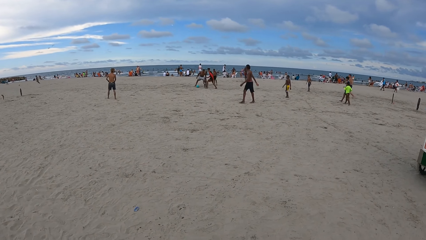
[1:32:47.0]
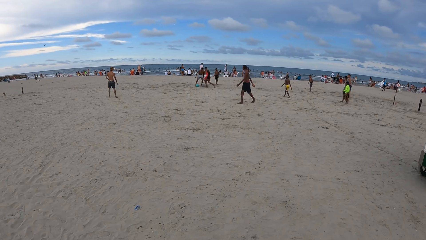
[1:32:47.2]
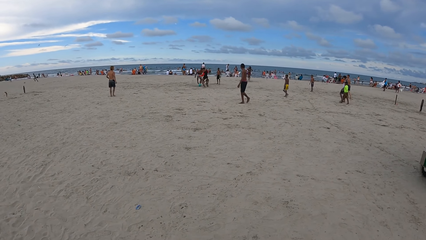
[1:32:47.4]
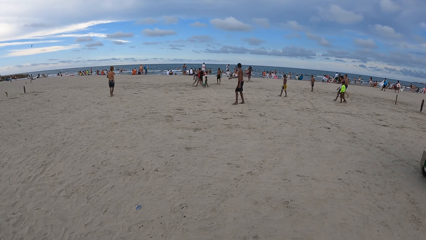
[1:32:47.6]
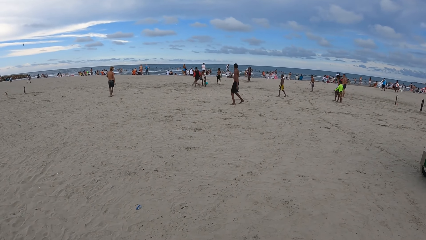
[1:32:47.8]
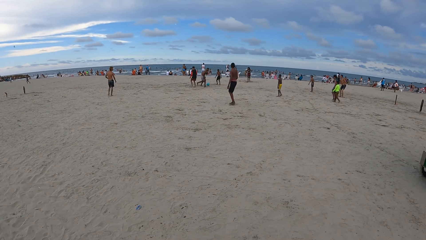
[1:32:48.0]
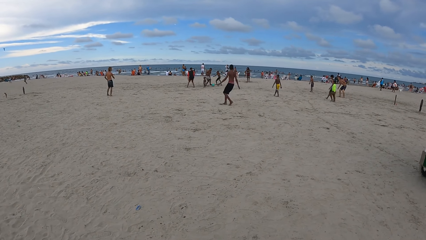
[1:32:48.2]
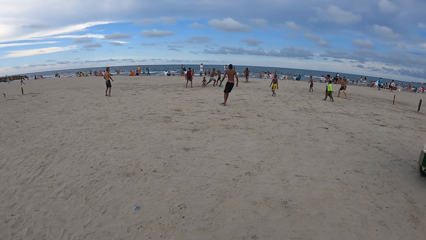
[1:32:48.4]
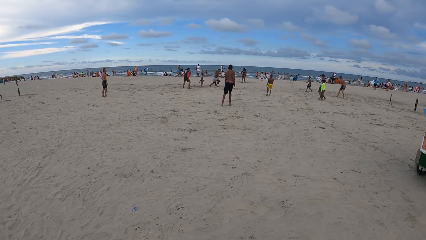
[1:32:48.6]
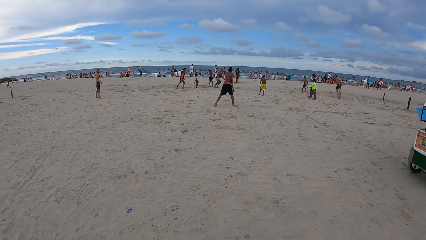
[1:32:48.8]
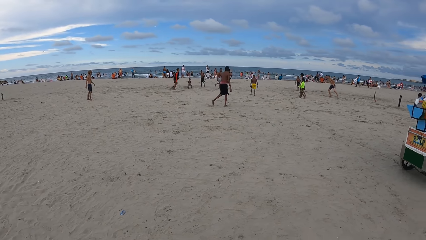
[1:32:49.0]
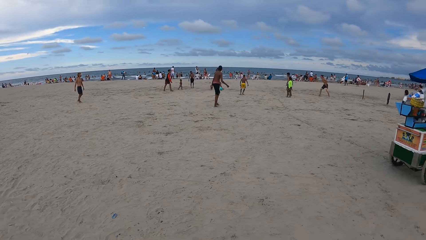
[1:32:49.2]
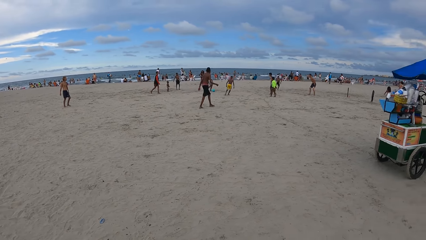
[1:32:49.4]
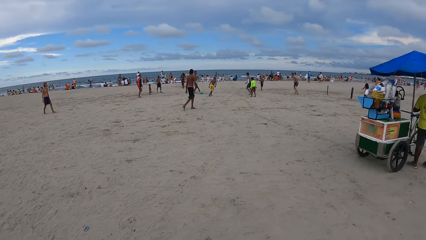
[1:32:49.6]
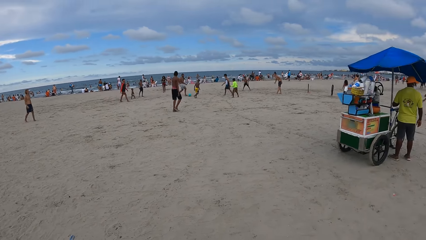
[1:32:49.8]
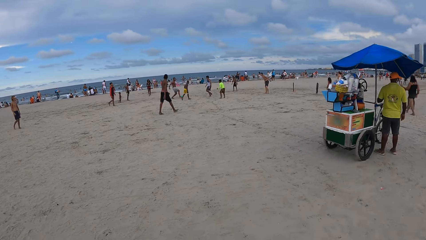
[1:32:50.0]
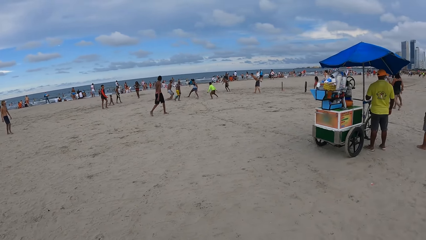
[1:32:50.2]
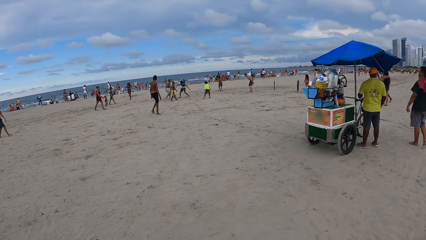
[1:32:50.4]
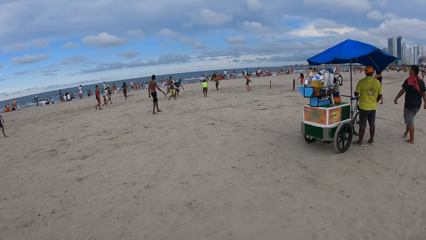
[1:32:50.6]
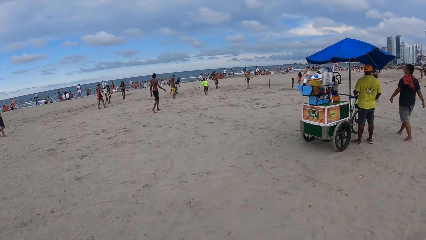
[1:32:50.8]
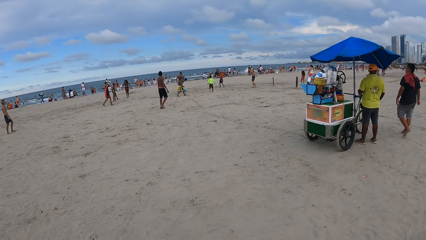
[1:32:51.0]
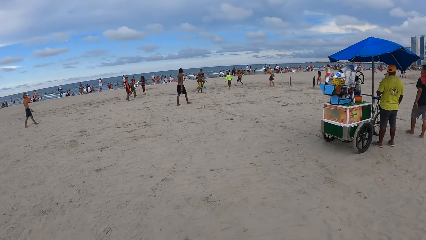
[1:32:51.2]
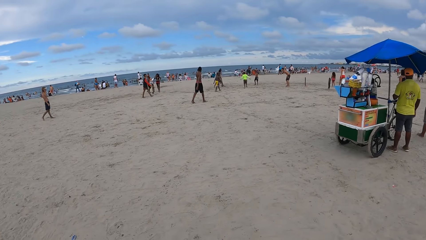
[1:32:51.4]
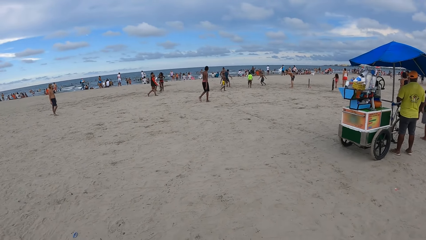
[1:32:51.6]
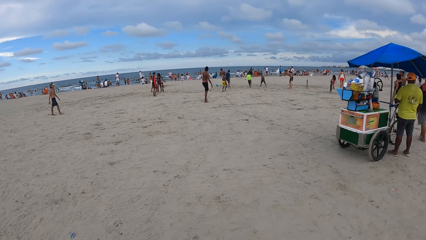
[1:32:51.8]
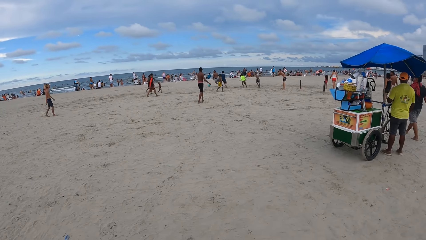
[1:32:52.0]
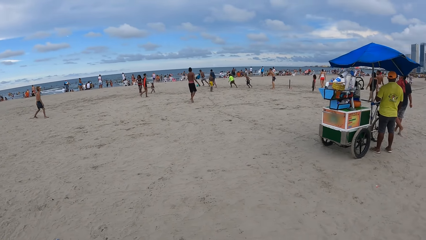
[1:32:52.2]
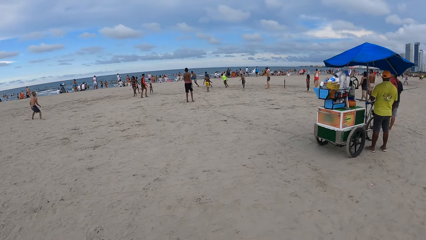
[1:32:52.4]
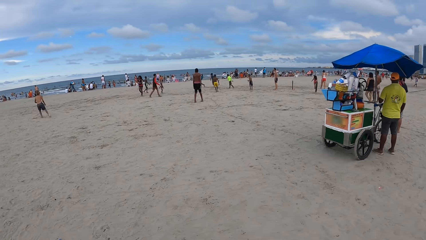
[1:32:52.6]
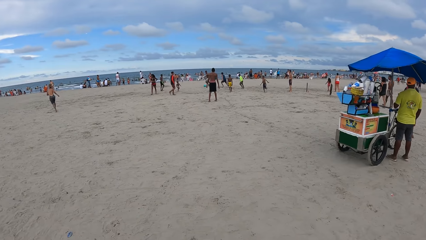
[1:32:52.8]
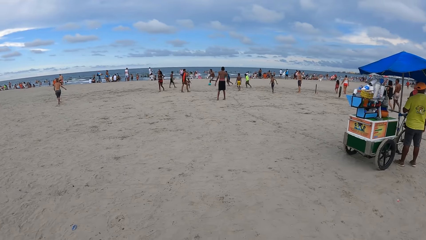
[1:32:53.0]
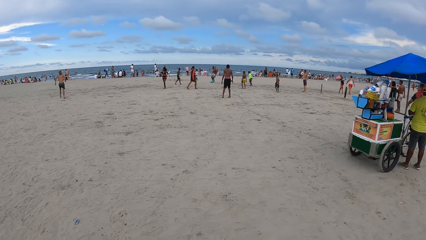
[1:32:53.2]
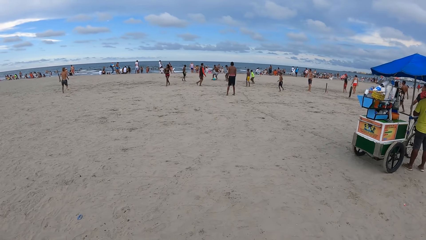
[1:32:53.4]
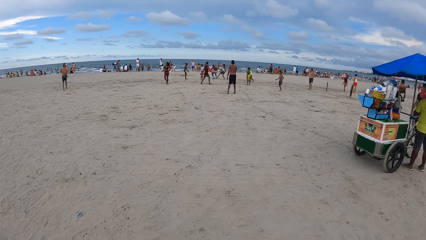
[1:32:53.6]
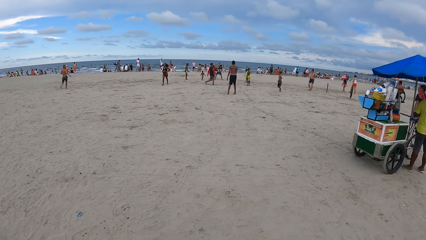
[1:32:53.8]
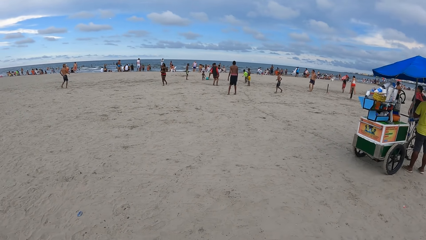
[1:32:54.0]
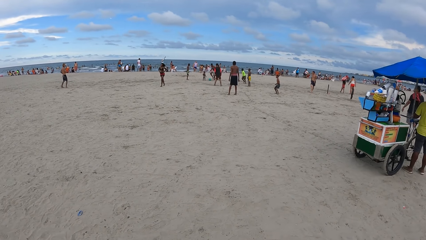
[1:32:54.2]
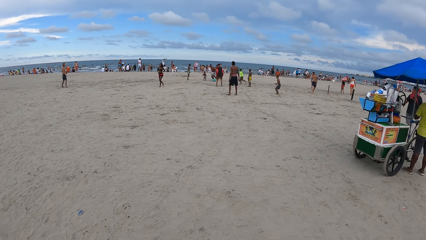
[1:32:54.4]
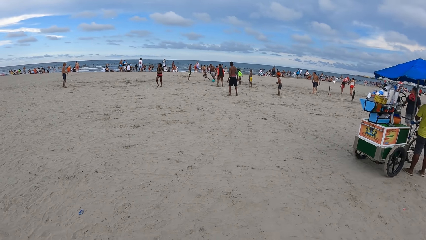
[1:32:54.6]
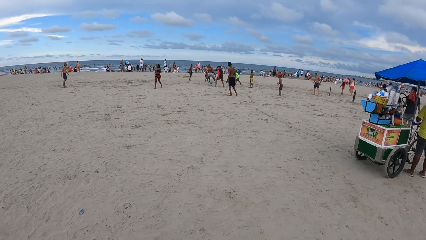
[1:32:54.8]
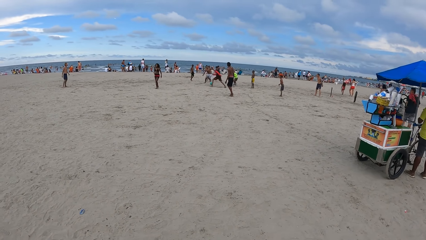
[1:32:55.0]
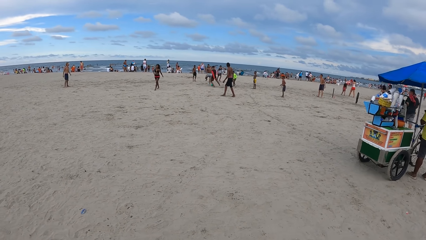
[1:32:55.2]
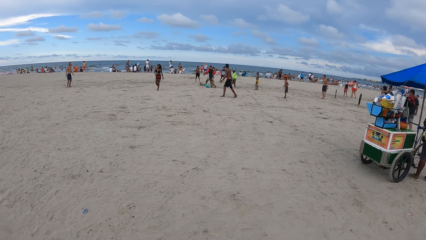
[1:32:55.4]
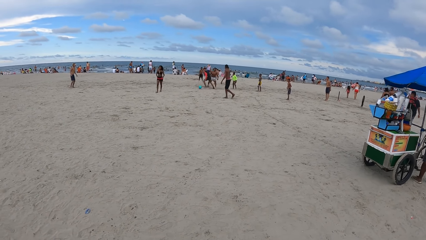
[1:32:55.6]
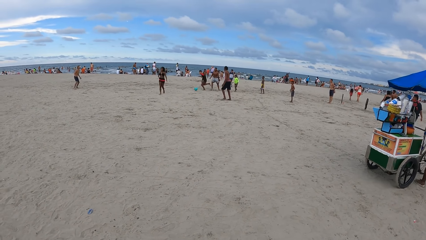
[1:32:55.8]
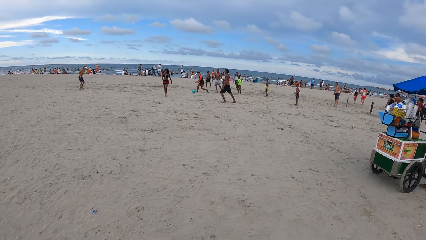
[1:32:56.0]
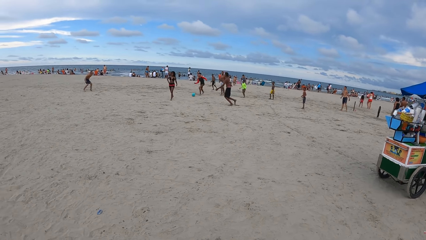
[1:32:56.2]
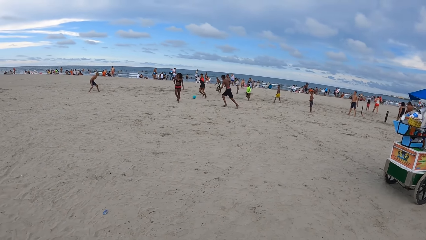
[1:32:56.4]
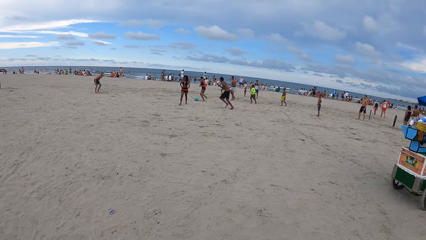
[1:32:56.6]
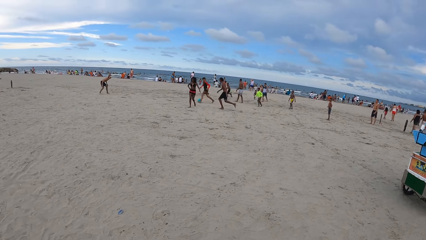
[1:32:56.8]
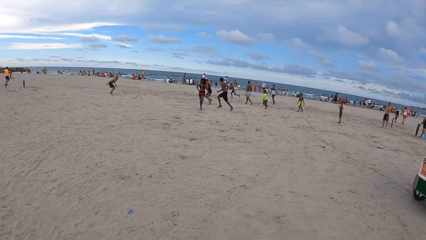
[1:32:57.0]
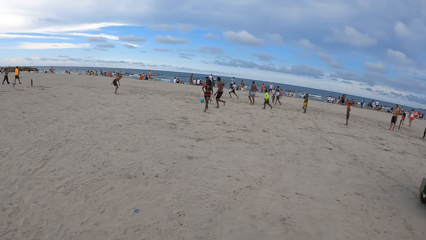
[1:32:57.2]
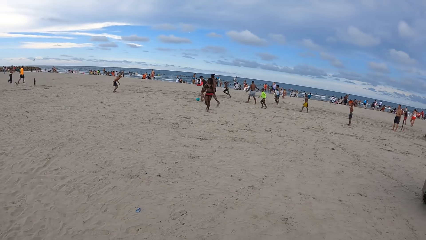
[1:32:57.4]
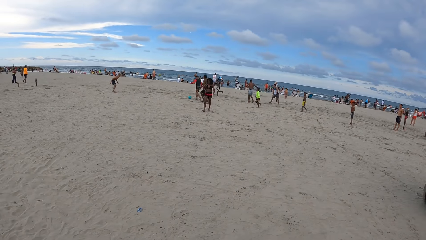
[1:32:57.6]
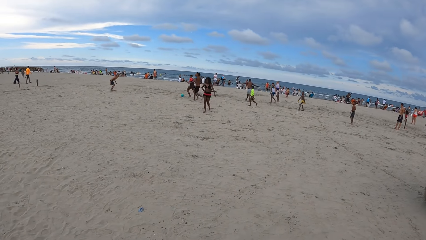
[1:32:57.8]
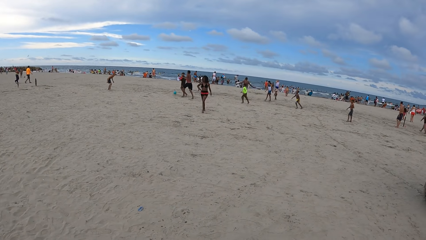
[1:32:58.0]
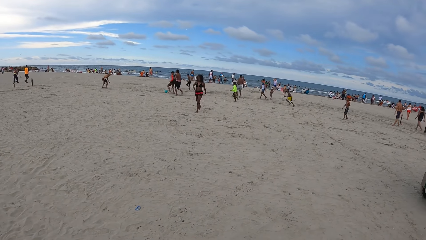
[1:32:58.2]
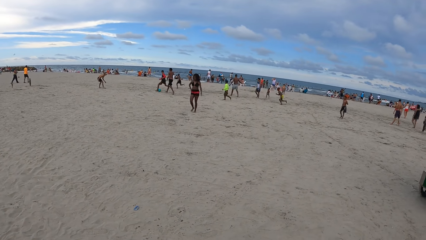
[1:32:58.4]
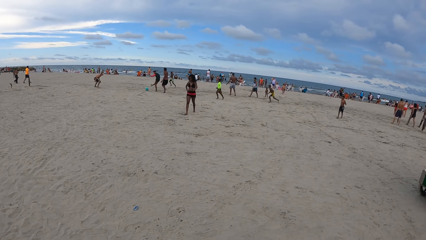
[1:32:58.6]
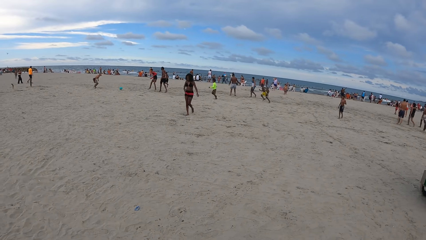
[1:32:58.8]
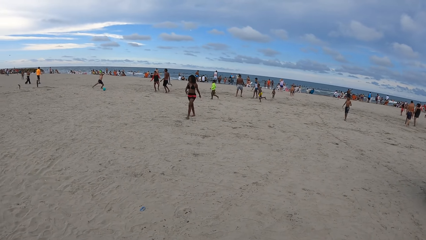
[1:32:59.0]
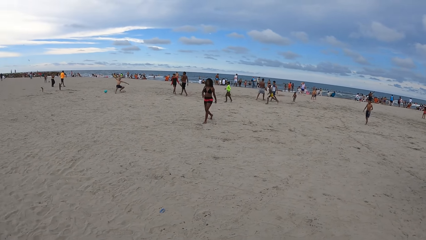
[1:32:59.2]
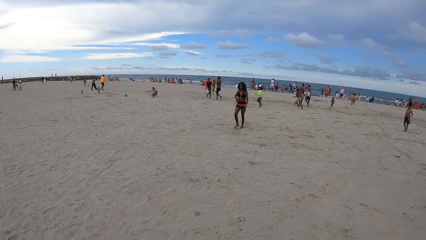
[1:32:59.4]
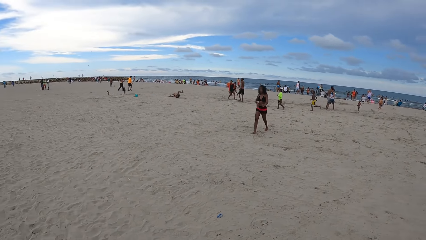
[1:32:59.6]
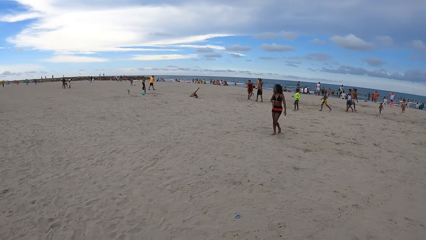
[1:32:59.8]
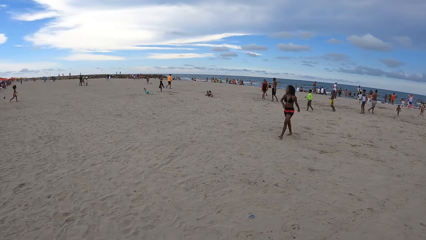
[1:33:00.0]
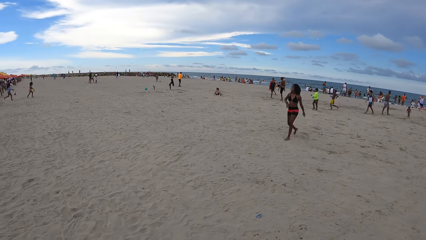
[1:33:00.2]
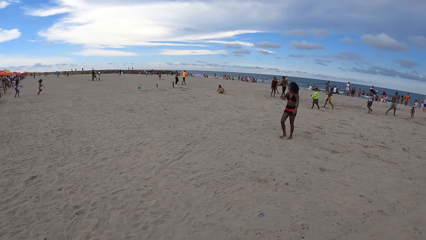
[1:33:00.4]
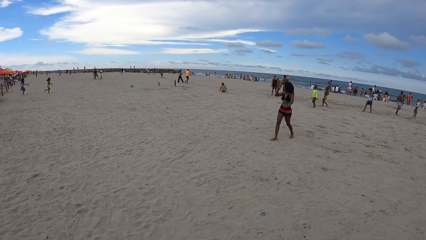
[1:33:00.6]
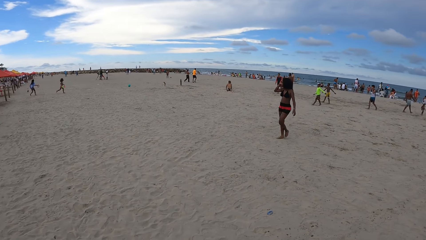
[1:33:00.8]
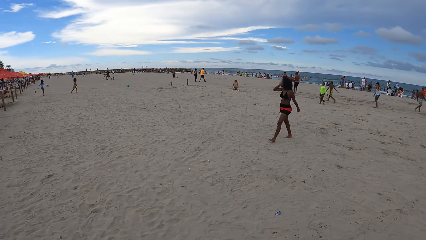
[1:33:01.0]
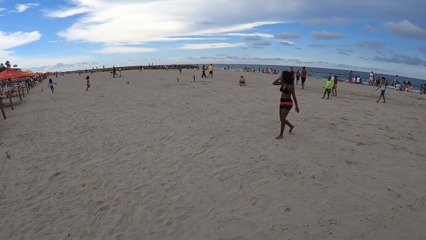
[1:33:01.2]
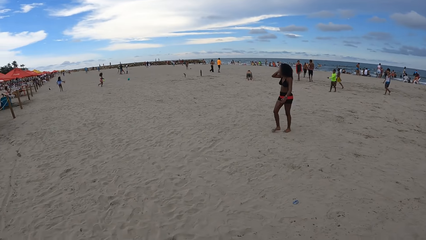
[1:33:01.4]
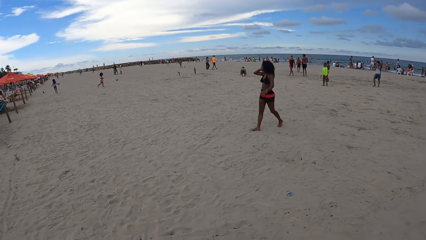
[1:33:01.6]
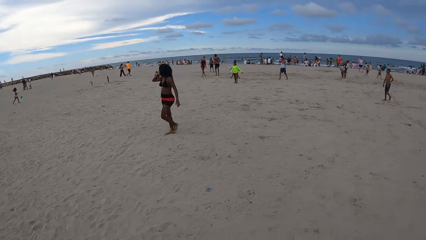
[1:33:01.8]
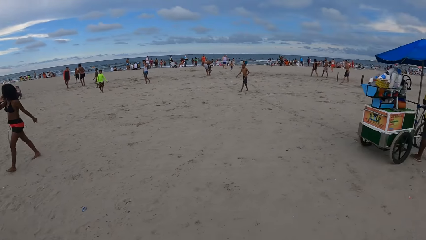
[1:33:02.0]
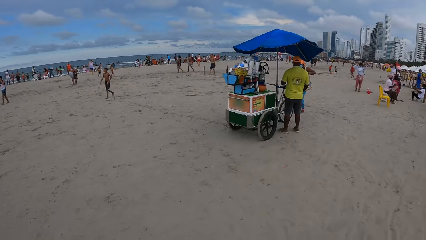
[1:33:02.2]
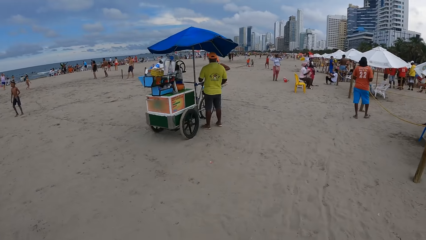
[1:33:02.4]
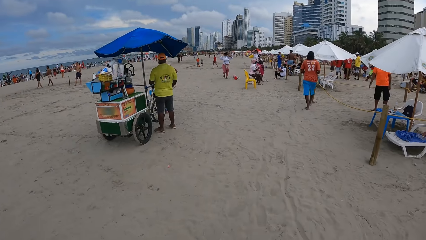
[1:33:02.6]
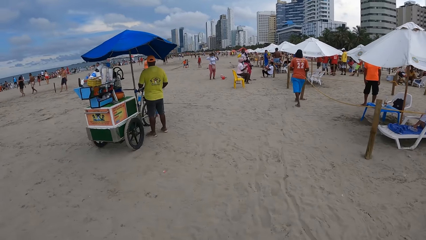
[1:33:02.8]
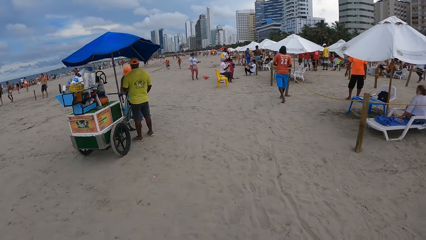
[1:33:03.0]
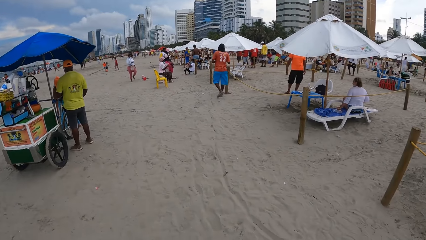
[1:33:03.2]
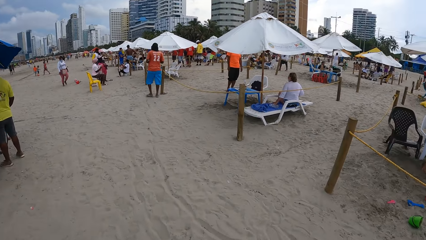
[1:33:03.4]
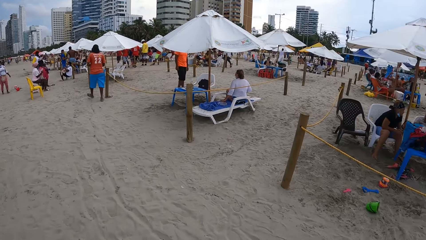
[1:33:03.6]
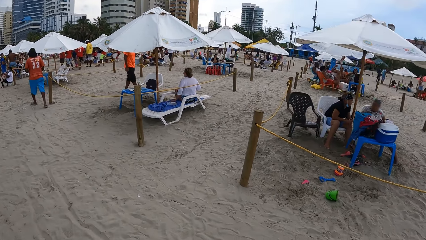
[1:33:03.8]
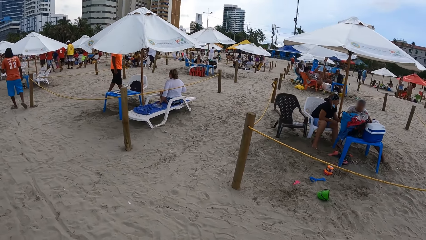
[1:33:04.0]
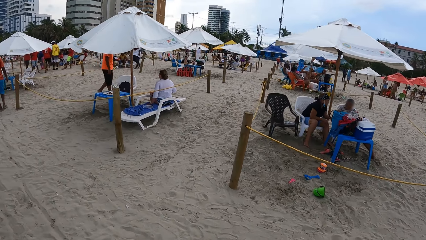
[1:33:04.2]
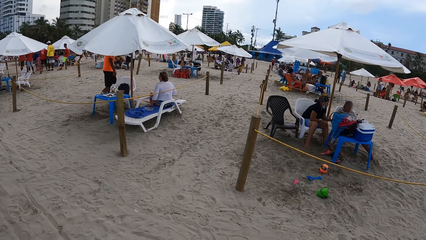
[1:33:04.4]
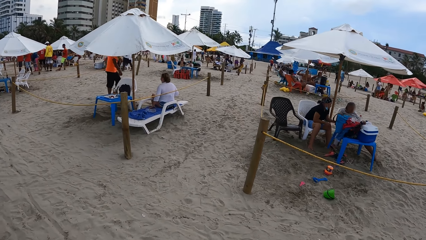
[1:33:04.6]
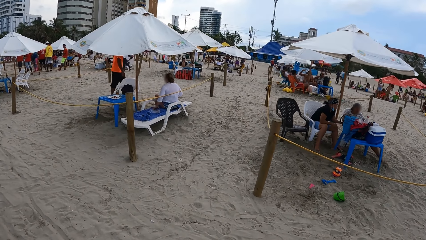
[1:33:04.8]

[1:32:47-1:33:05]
The camera wearer looks around repeatedly. They turn around. They move around. They look around.
